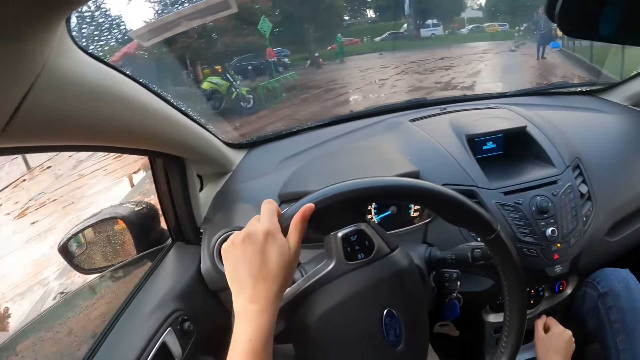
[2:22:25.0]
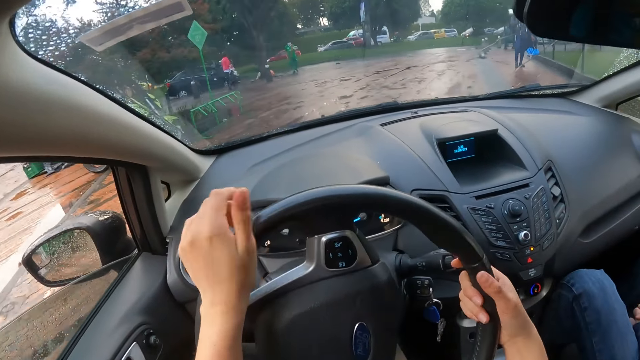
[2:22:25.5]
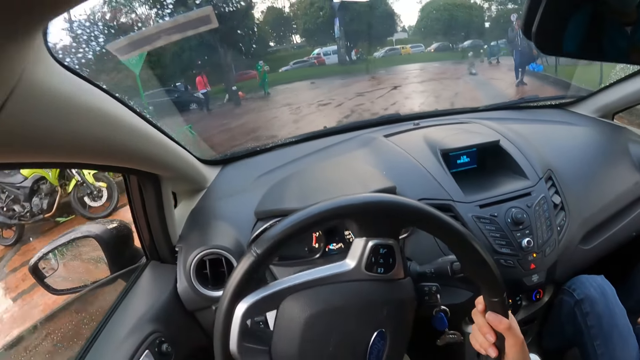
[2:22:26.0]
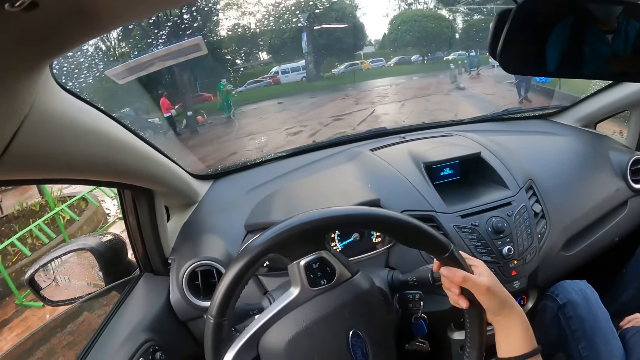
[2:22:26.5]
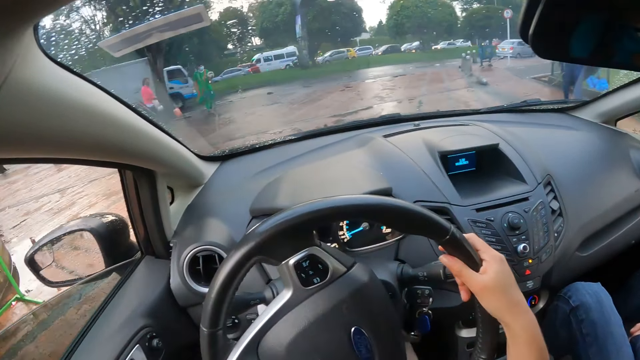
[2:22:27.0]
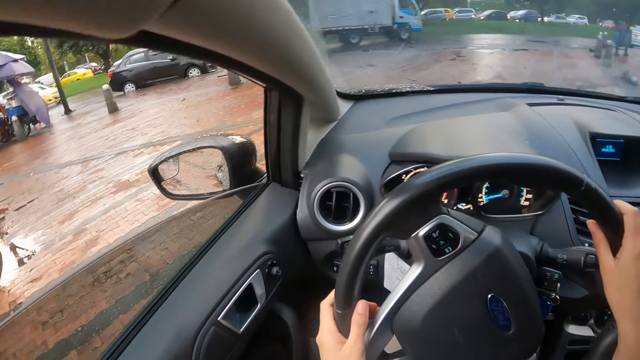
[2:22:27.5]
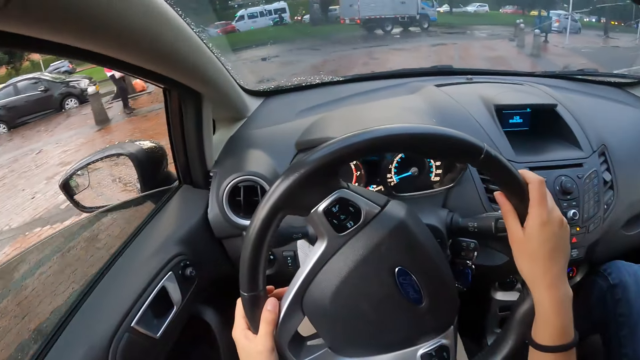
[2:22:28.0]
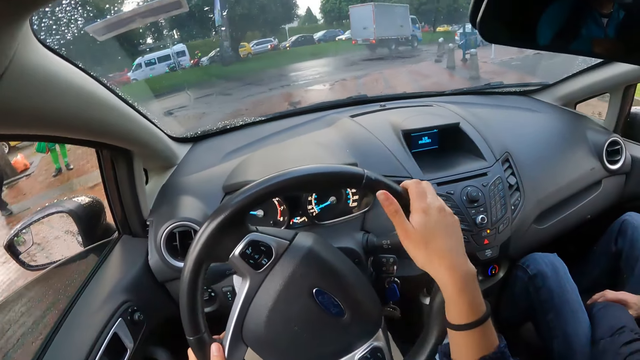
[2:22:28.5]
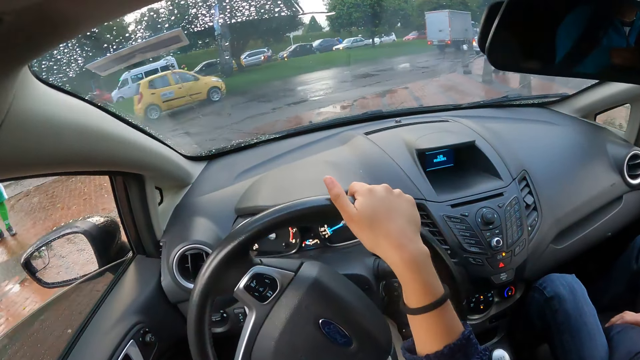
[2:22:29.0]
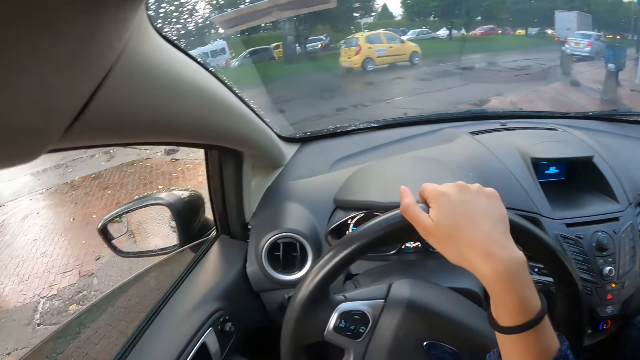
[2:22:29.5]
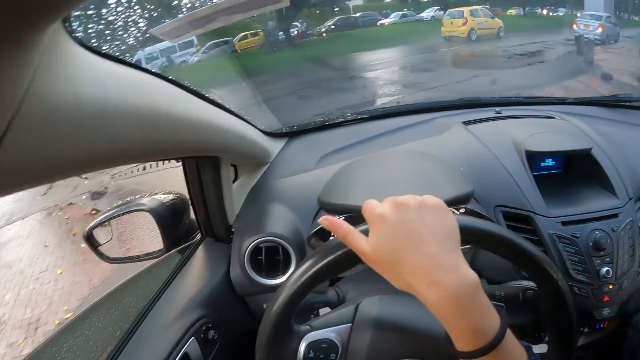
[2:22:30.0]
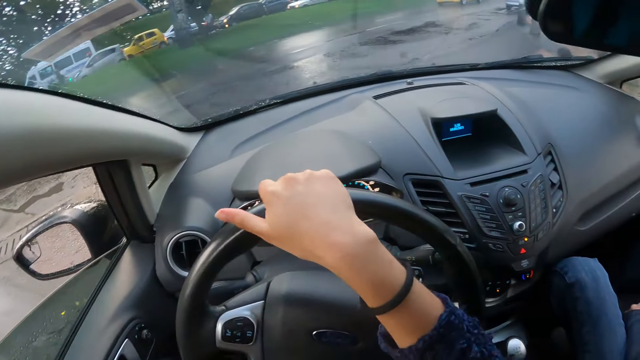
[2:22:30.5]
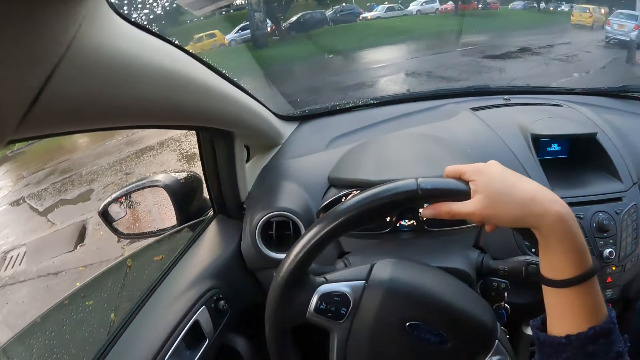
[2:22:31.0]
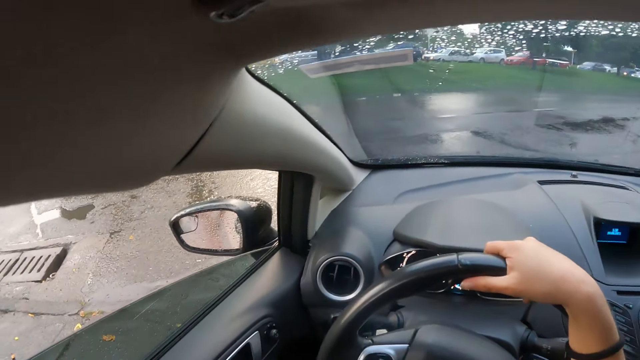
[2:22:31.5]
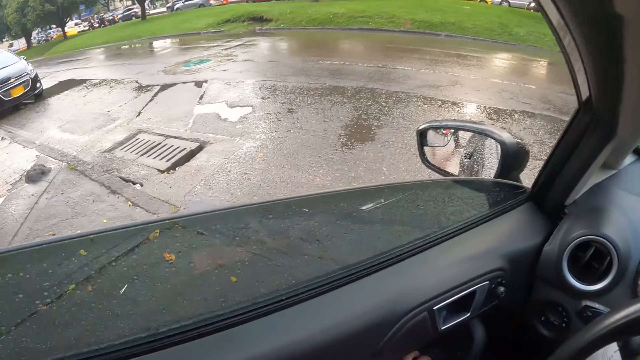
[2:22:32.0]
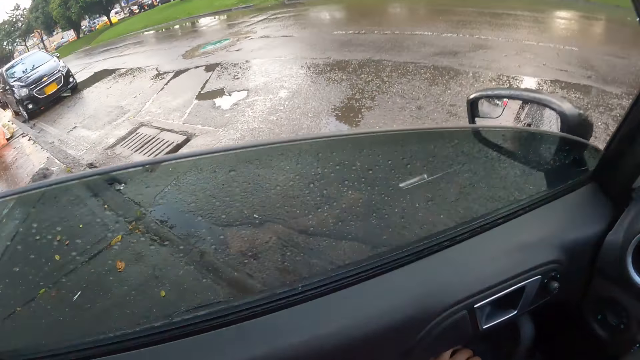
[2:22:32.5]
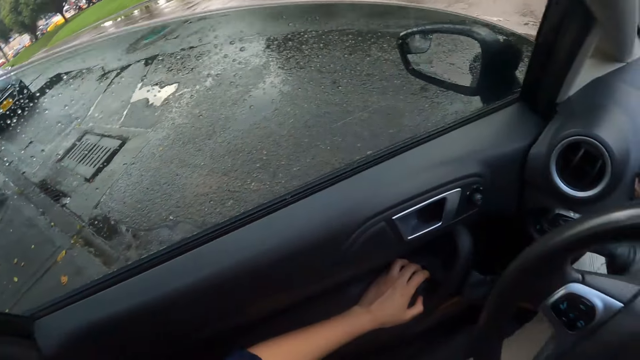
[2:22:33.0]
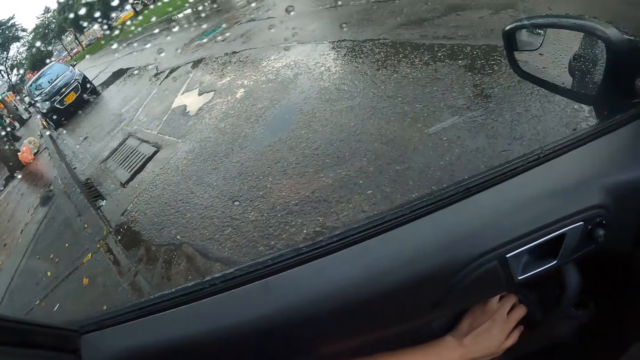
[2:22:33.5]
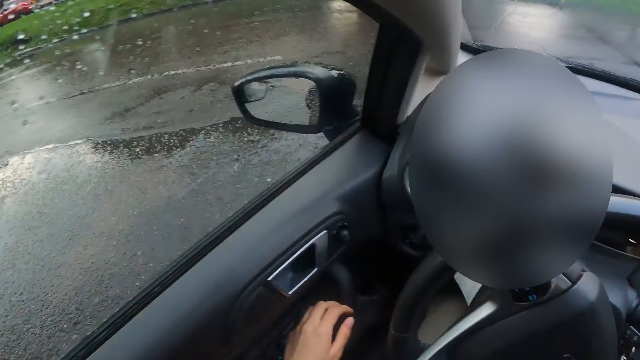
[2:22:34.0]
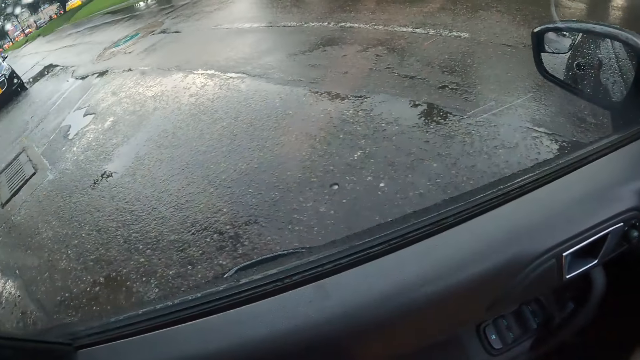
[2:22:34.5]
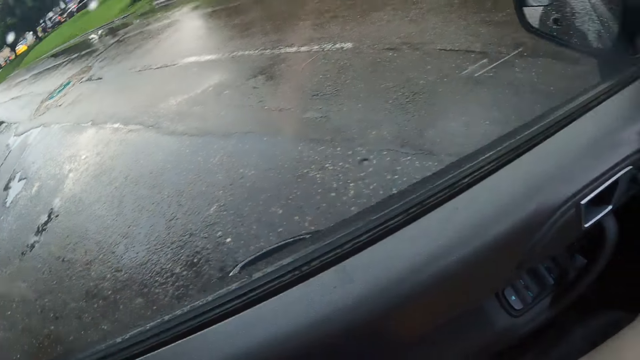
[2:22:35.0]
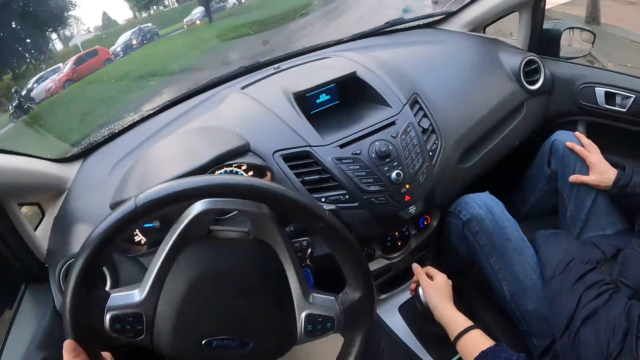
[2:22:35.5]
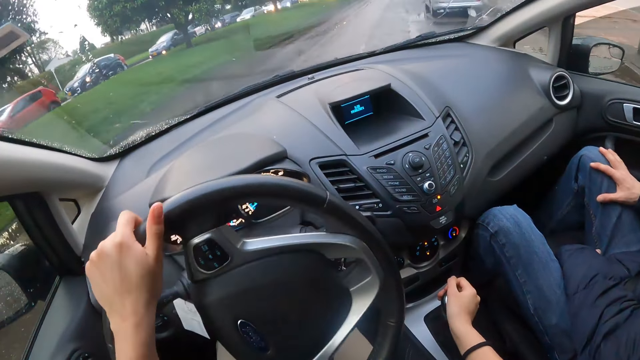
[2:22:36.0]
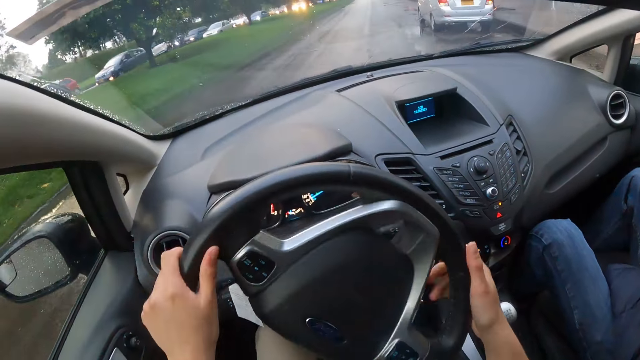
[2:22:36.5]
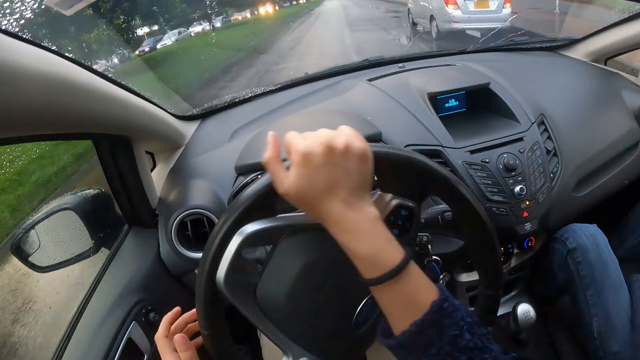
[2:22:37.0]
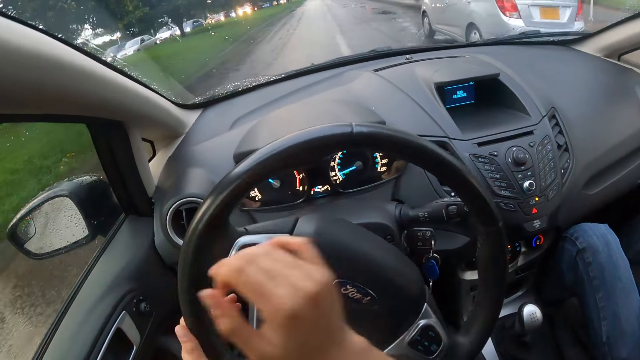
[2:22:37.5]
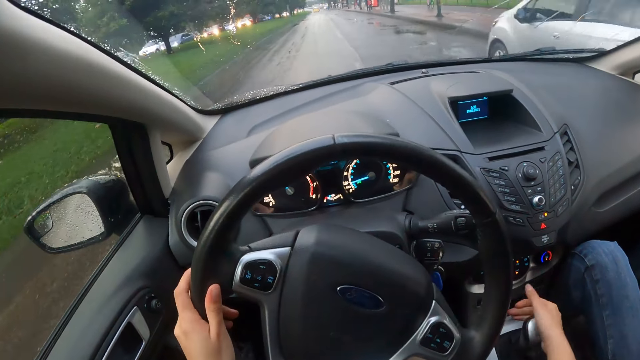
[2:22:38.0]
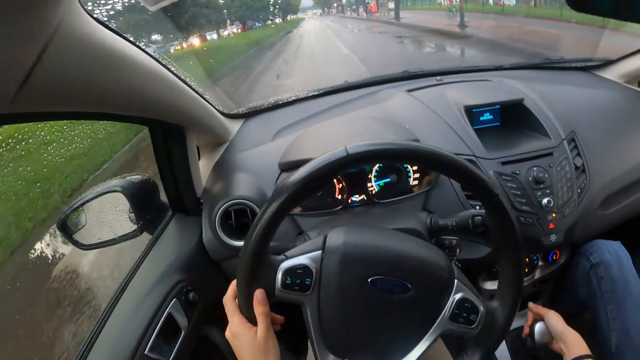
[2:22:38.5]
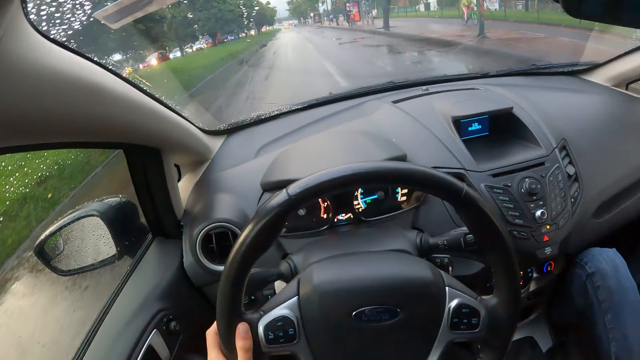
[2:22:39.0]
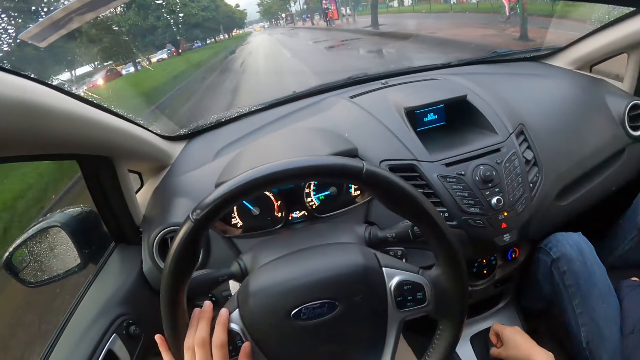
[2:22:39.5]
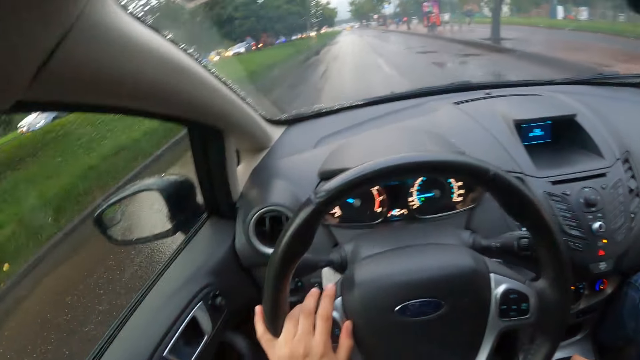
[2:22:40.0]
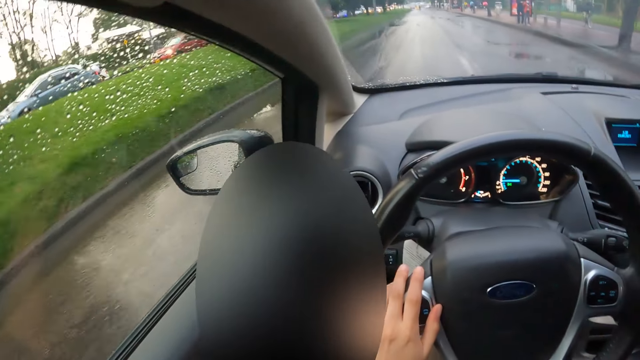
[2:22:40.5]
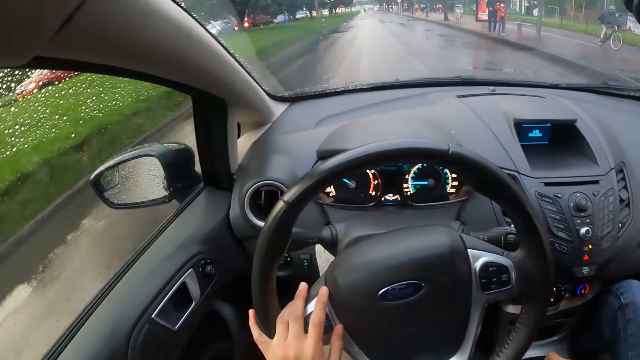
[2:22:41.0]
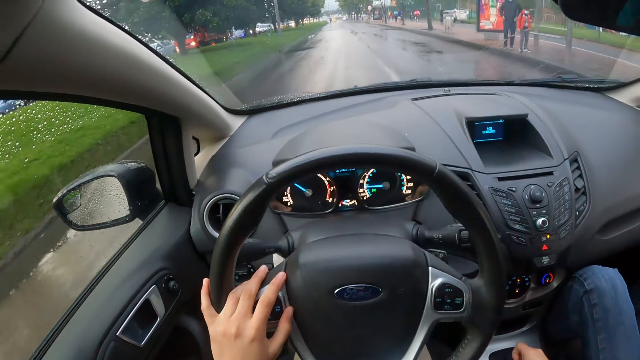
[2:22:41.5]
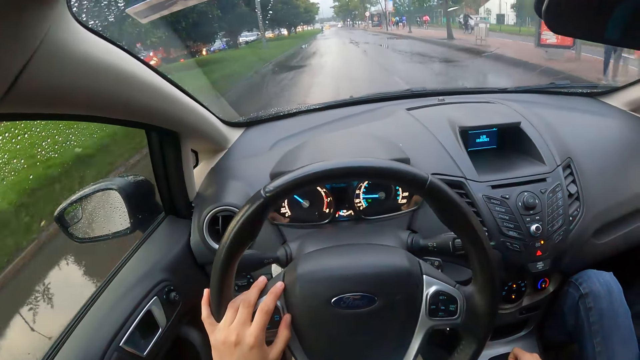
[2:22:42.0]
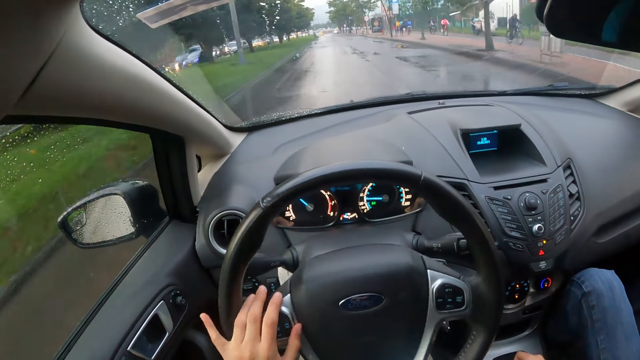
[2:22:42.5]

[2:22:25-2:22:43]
The camera wearer turns the steering wheel with both hands. She turns the steering wheel with her right hand. She turns the steering wheel with both hands. A white truck drives by the camera wearer. A yellow car drives by the camera wearer. The camera wearer presses a button on the door with her left hand. She turns the steering wheel with her left hand. She shifts the gear lever with her right hand. She turns the steering wheel with both hands. She shifts the gear lever with her right hand.

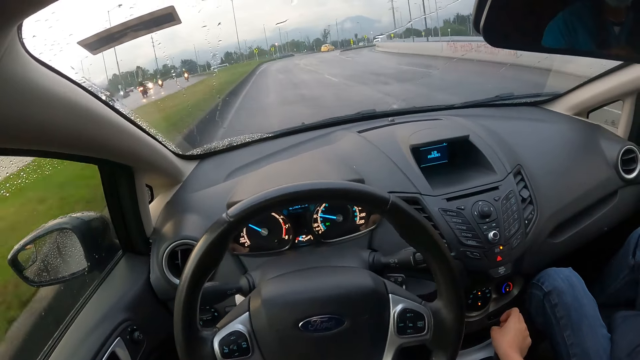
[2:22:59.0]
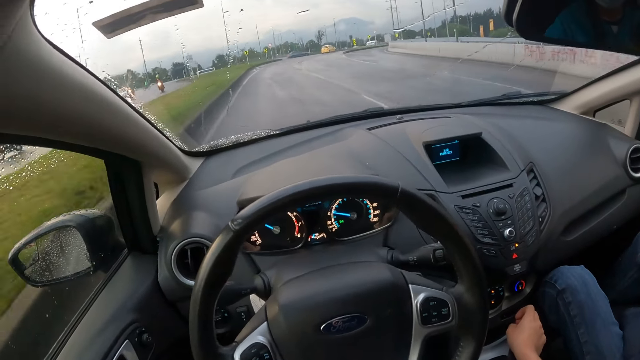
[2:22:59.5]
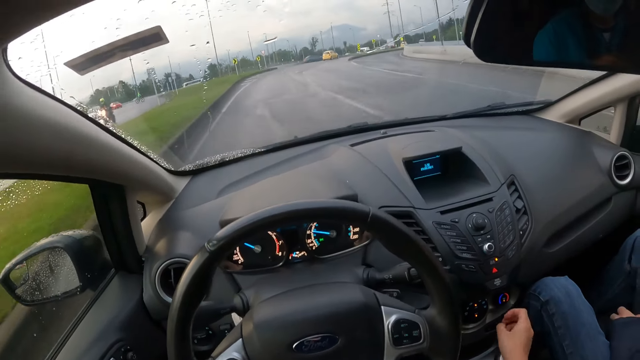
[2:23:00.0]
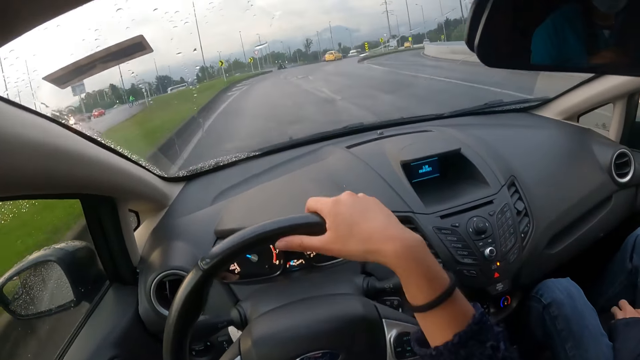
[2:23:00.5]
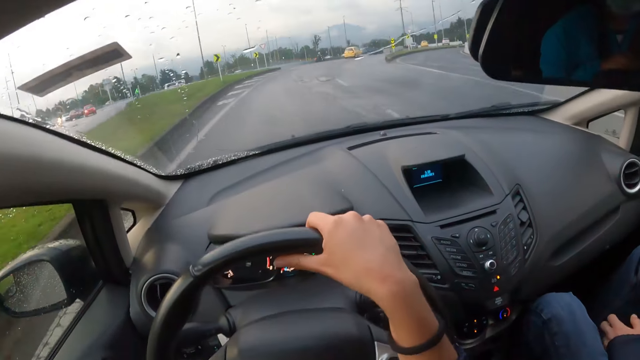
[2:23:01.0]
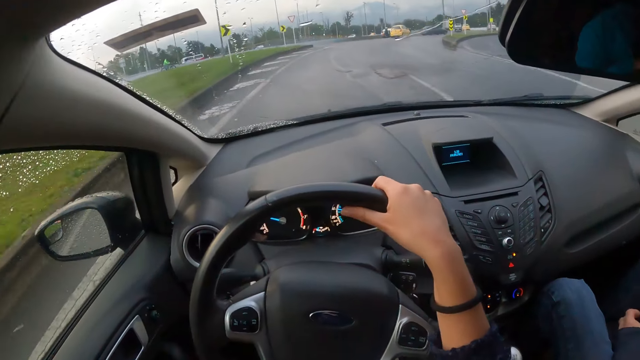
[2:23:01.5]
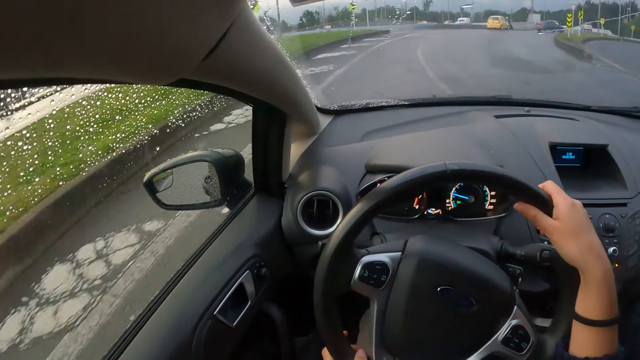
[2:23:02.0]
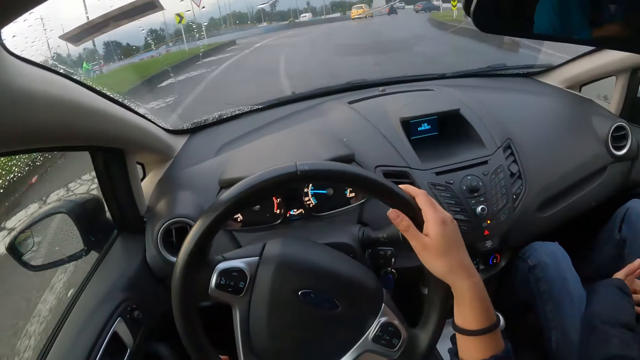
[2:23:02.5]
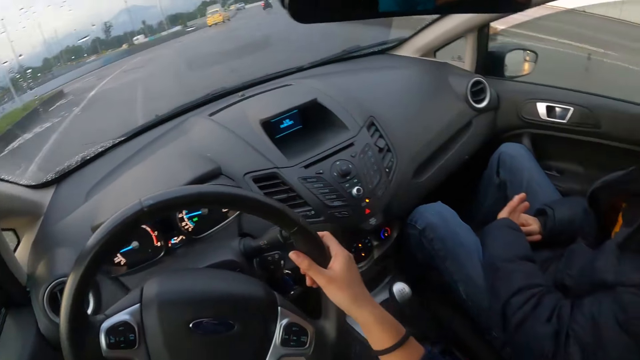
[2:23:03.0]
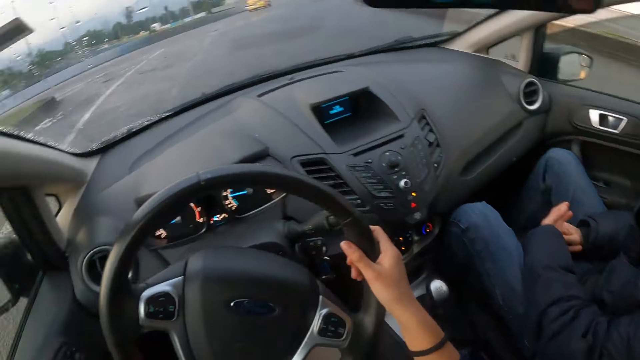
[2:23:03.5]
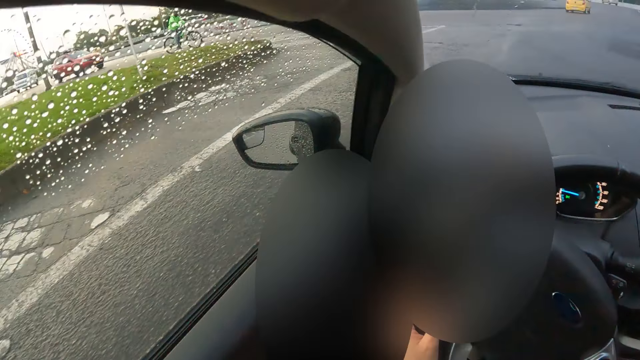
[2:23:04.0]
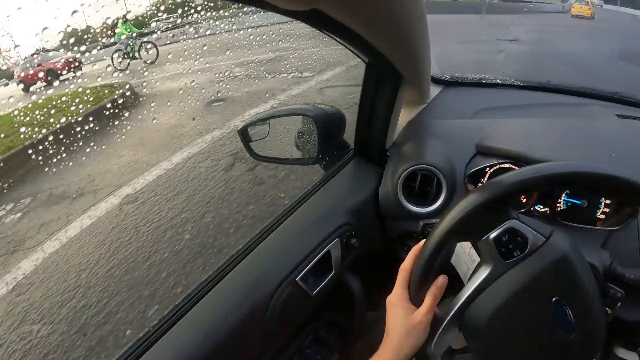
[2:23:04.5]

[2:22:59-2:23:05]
The camera wearer turns the steering wheel with both hands.
